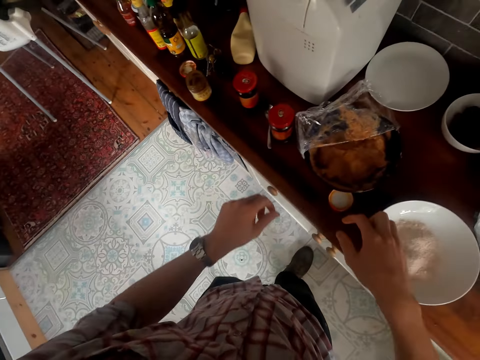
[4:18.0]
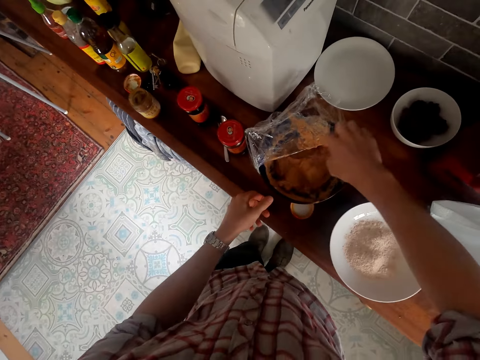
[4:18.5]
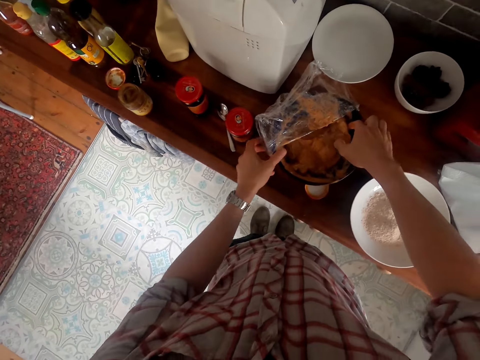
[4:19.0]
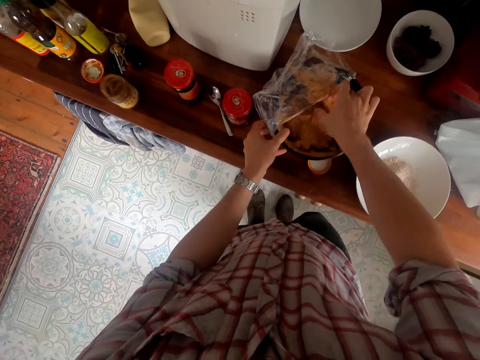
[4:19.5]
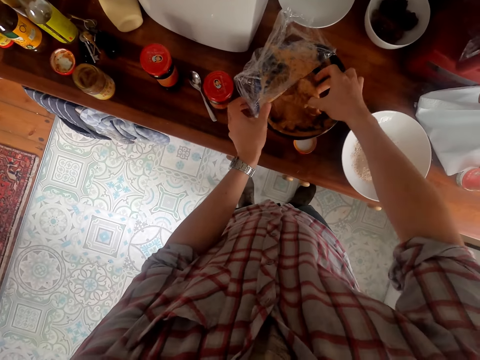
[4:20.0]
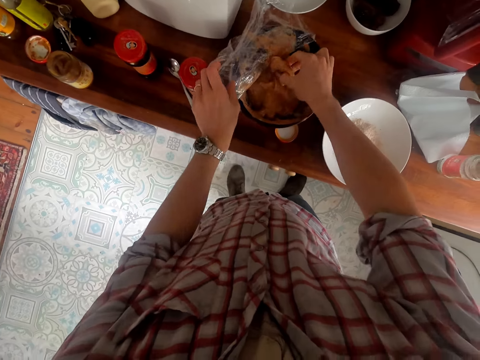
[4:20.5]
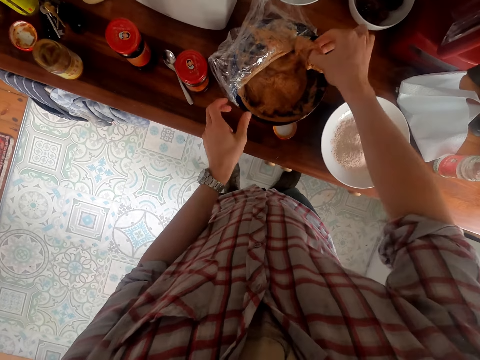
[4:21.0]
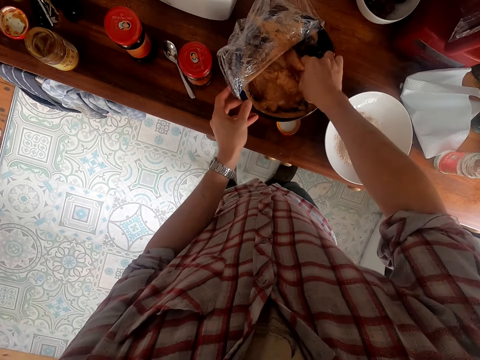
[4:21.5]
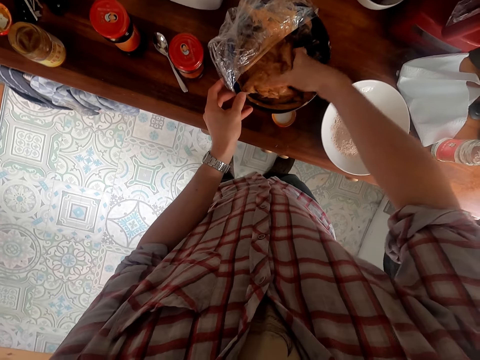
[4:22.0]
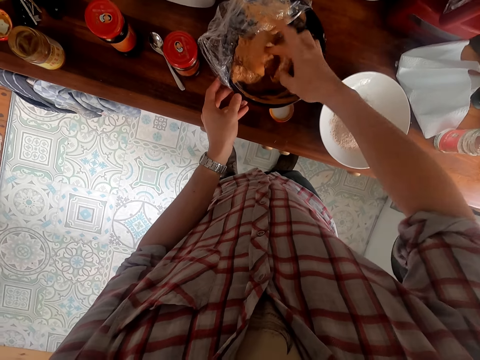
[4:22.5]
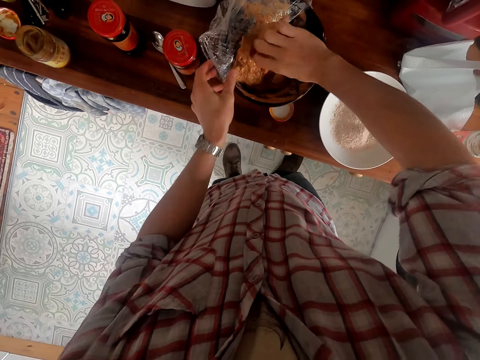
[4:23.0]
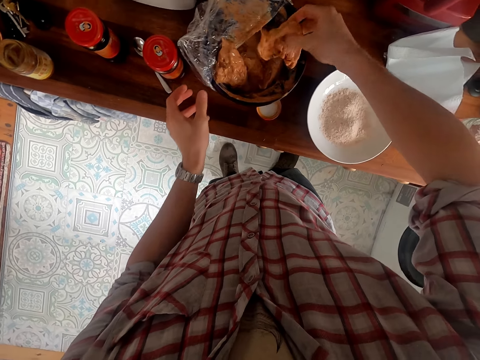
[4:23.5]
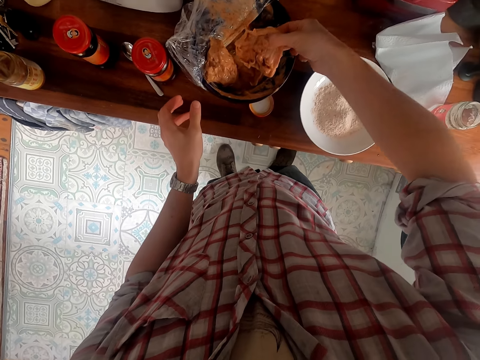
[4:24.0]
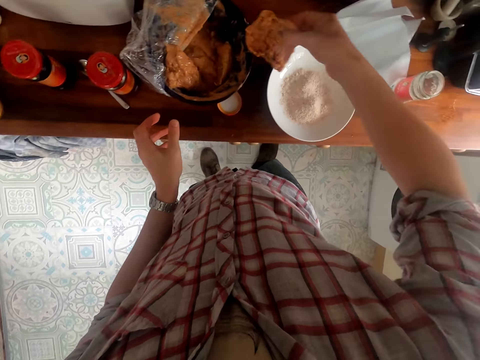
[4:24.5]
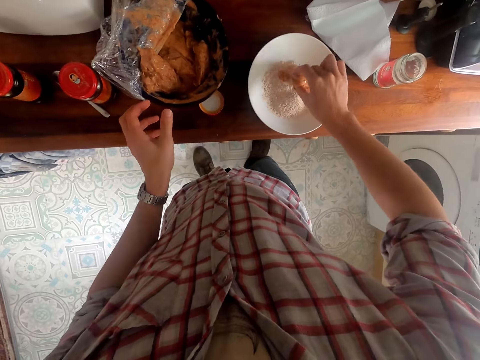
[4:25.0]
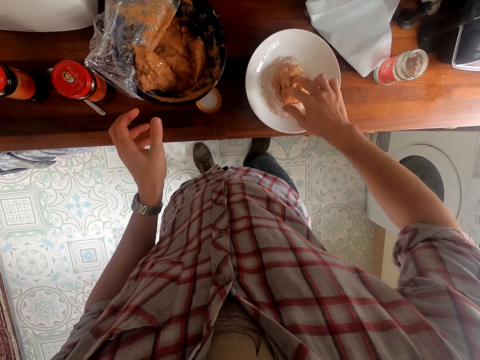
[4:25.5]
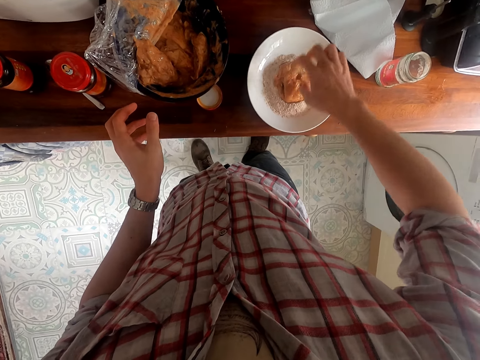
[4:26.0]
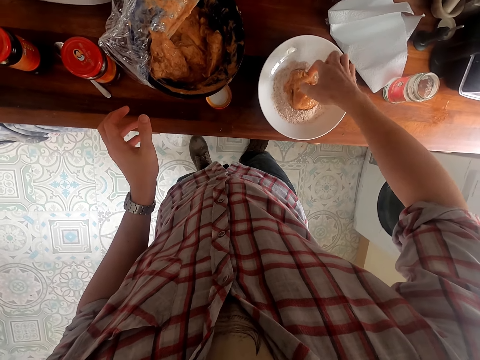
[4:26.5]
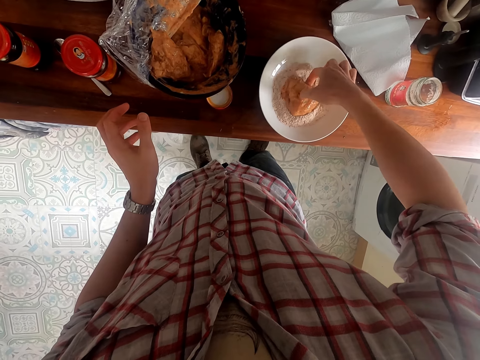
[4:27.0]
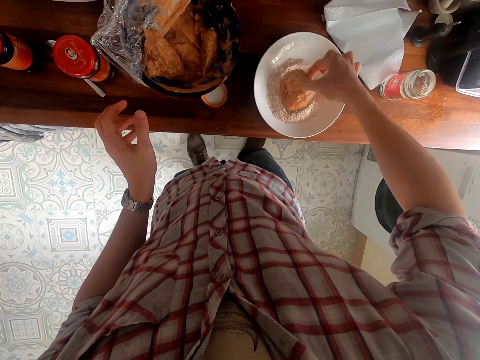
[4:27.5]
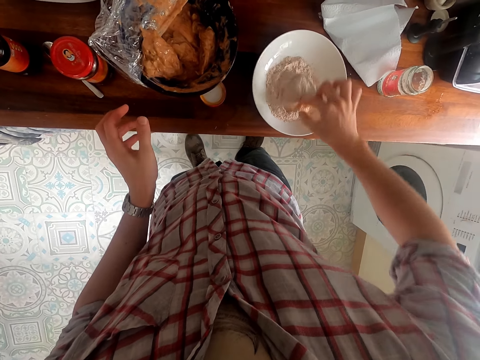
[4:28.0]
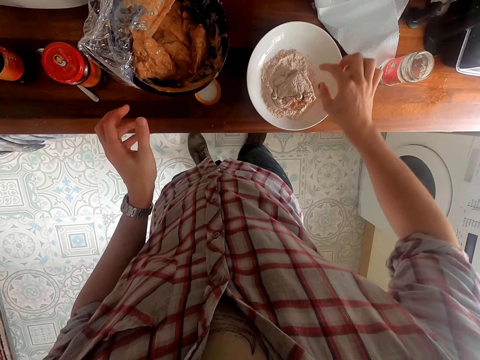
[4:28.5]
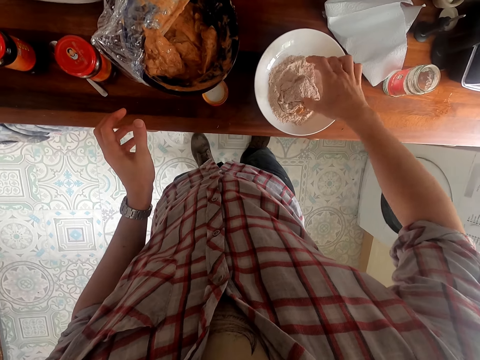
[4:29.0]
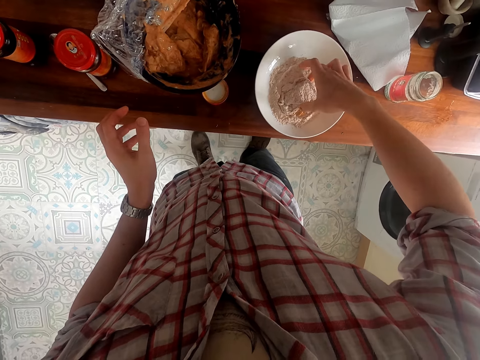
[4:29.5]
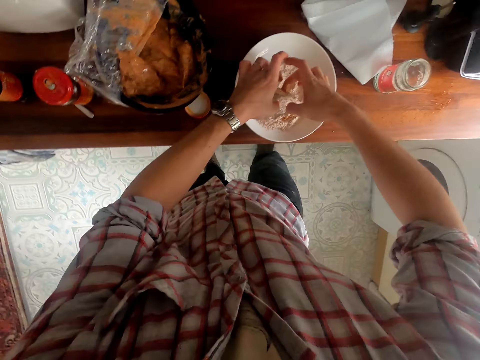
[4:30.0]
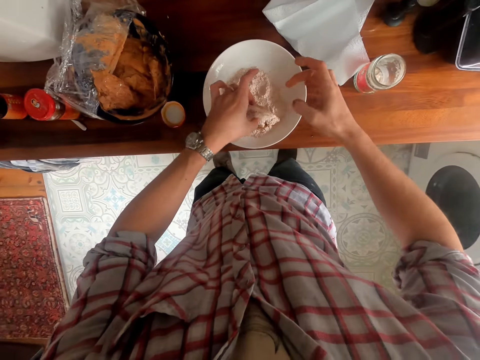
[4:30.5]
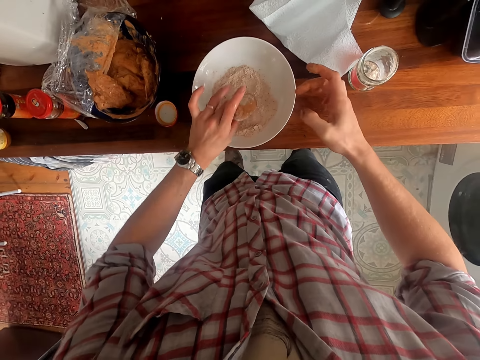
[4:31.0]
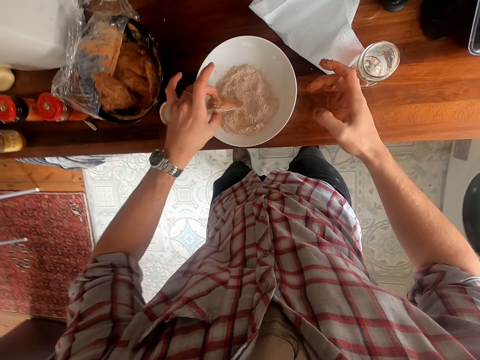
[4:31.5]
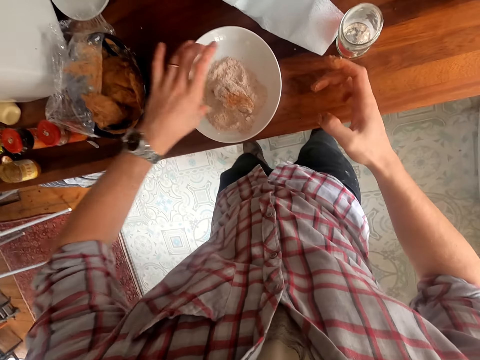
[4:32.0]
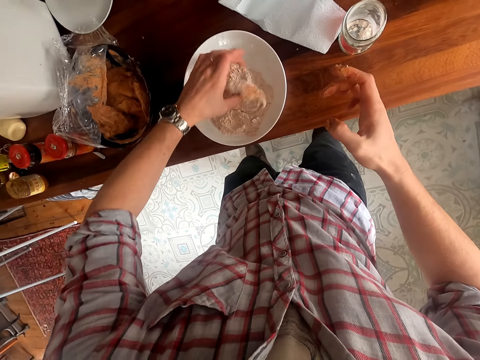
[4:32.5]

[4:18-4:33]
The camera wearer takes the chicken from the bowl. They mix the pieces of chicken together. They dip the chicken in the spice. They place the chicken in a bowl of flour. They roll up the chicken piece in the flour.

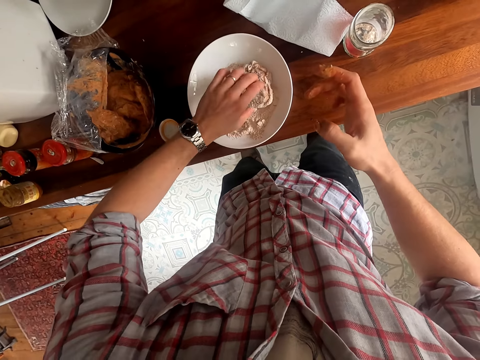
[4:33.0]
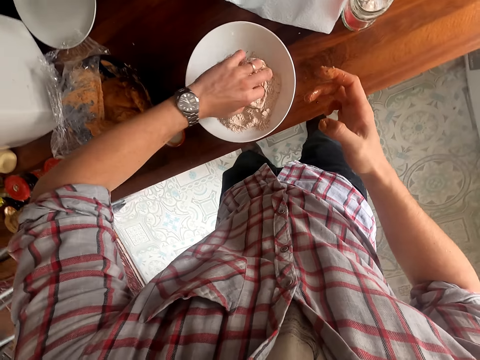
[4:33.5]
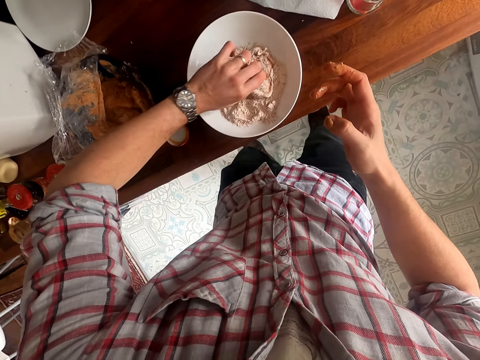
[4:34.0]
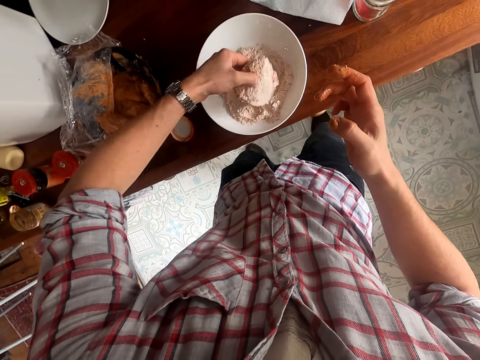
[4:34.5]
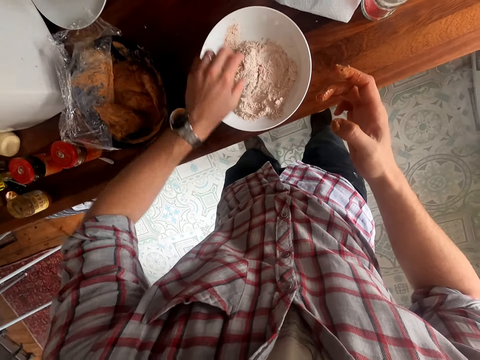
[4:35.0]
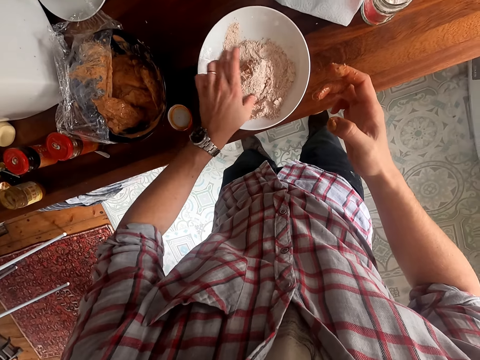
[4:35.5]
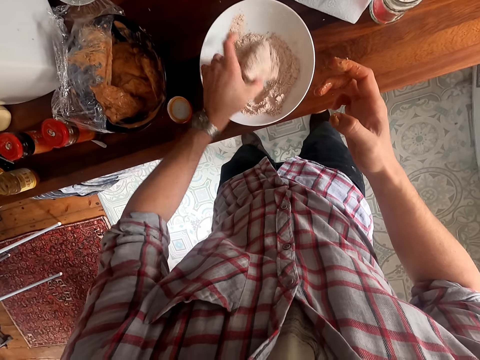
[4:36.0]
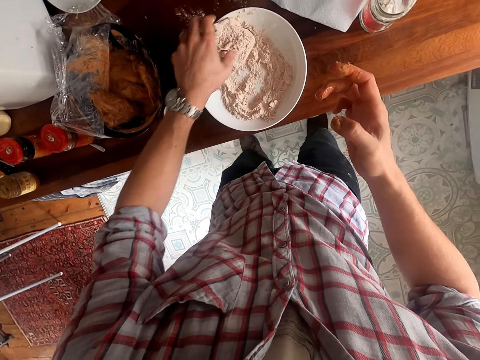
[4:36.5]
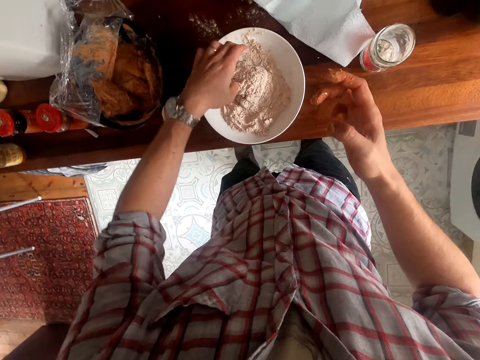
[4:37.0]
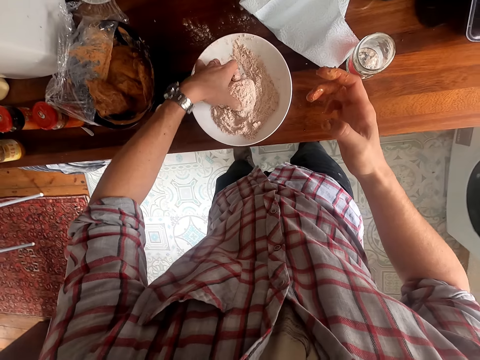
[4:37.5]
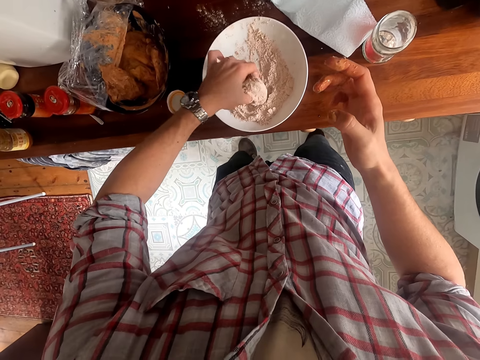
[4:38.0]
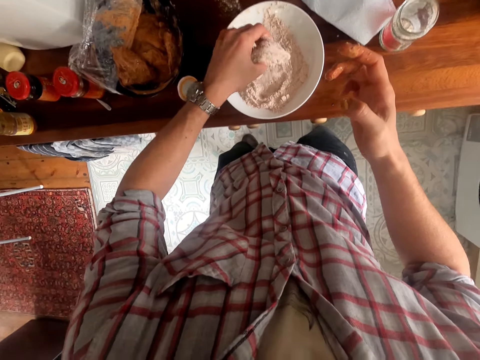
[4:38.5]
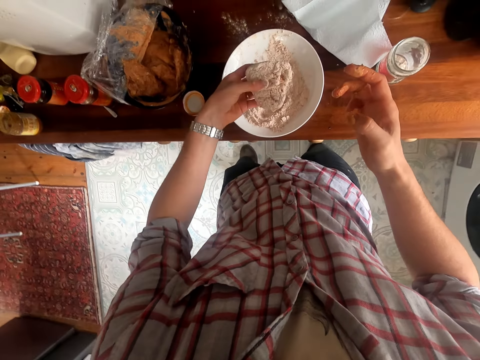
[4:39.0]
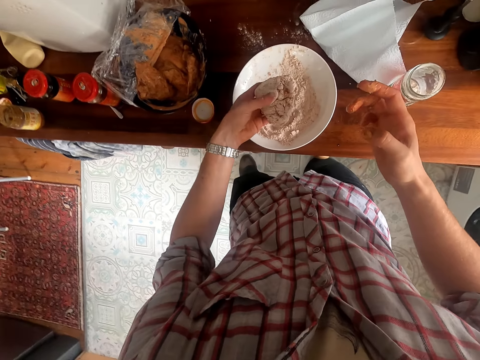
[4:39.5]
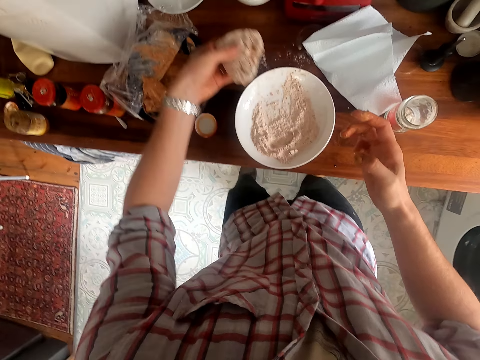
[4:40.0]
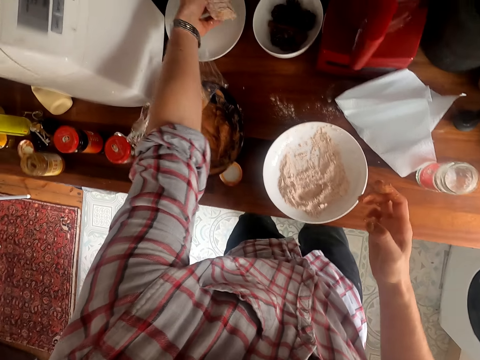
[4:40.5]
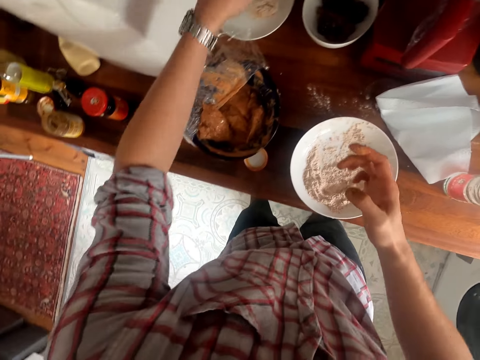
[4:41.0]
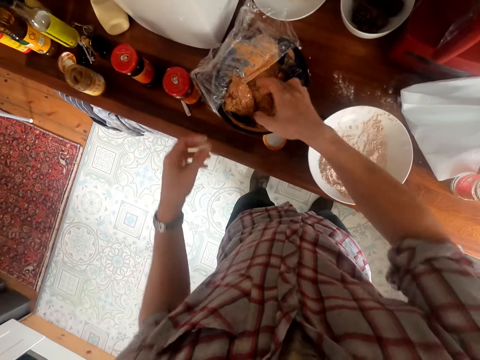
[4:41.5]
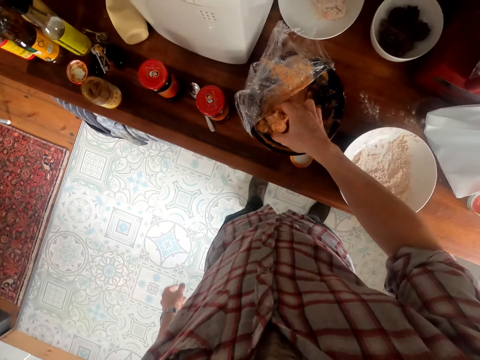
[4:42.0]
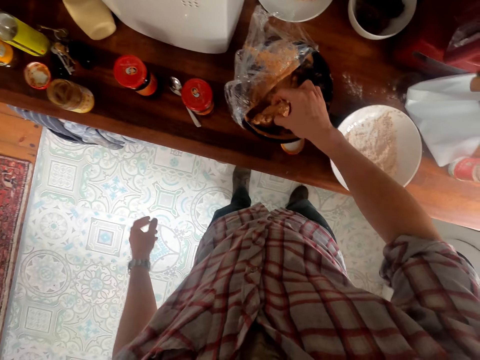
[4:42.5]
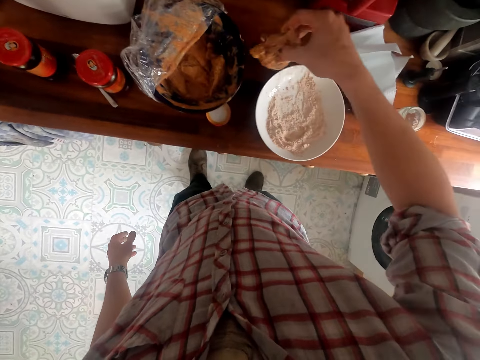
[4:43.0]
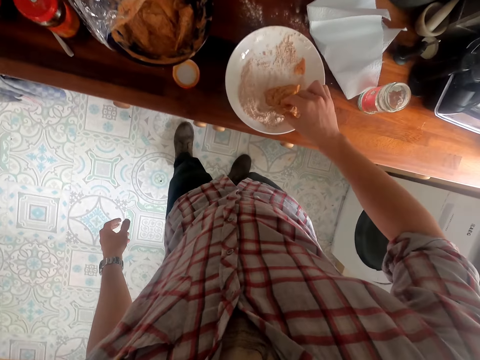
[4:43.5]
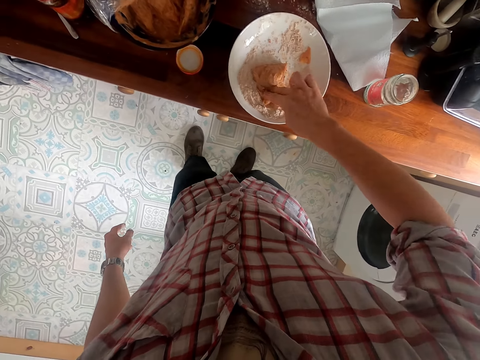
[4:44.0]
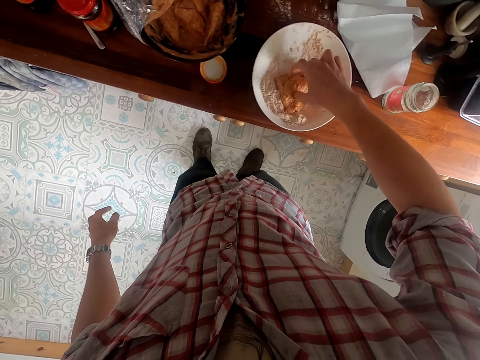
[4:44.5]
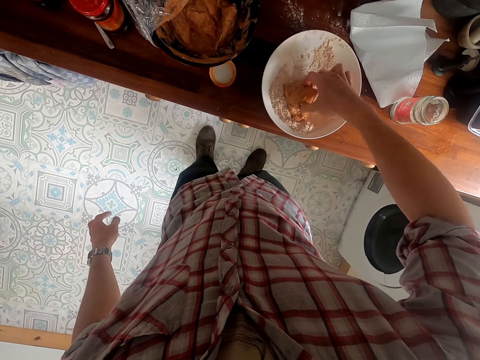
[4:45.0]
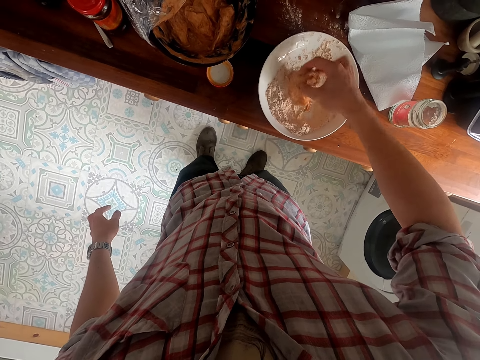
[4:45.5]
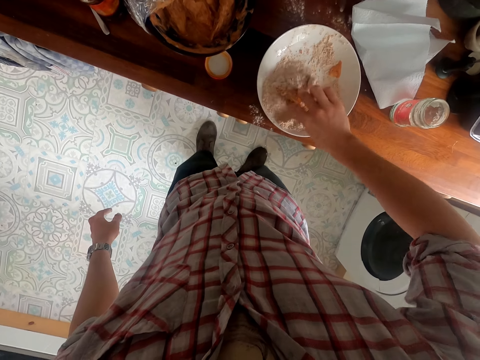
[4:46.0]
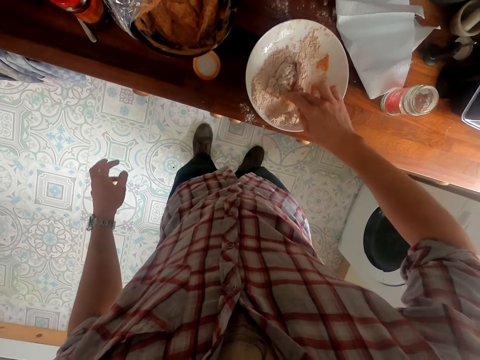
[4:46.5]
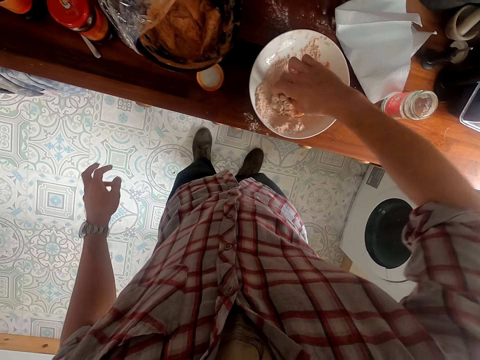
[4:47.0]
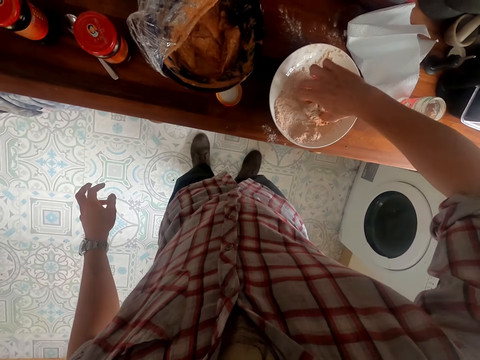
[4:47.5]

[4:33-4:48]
The camera wearer puts the floured piece of chicken or meat away in a different plate. They pick up a piece of meat. They put the chicken piece in the bowl of flour. They toss the meat in the flour.
